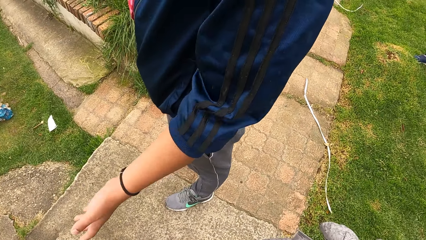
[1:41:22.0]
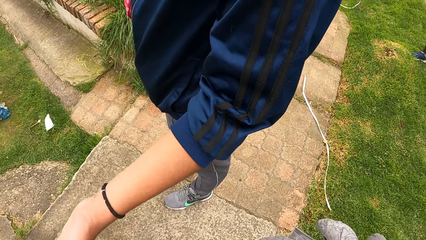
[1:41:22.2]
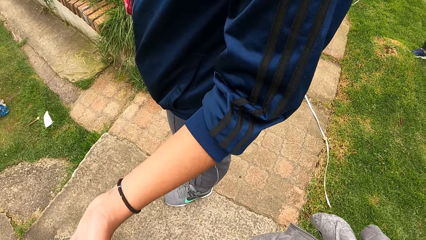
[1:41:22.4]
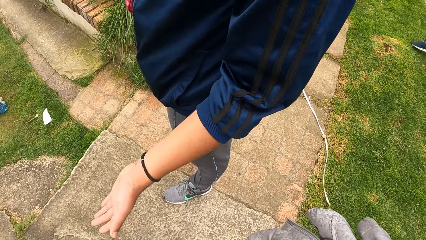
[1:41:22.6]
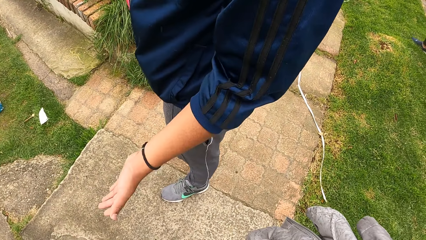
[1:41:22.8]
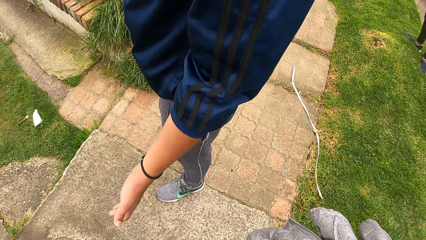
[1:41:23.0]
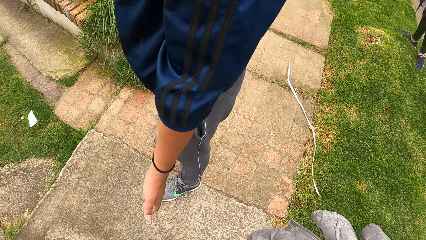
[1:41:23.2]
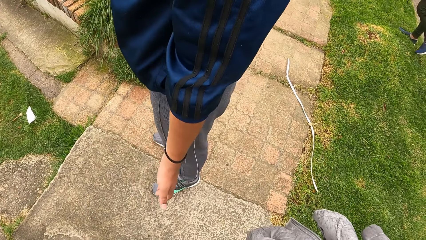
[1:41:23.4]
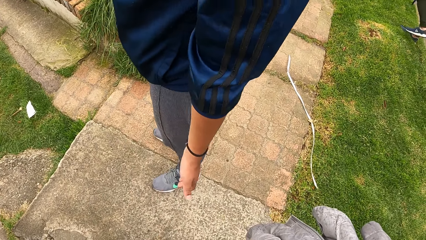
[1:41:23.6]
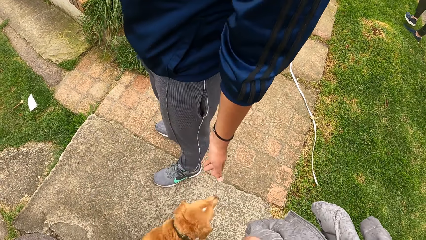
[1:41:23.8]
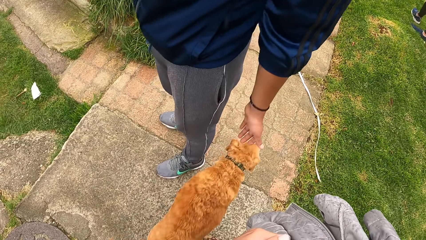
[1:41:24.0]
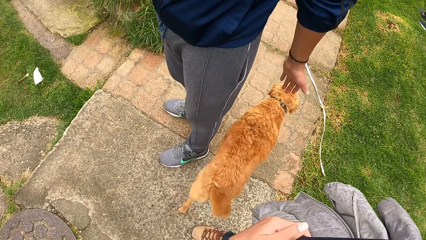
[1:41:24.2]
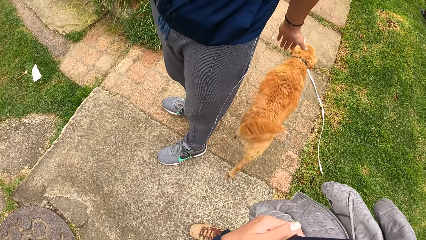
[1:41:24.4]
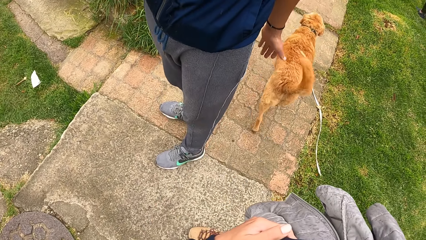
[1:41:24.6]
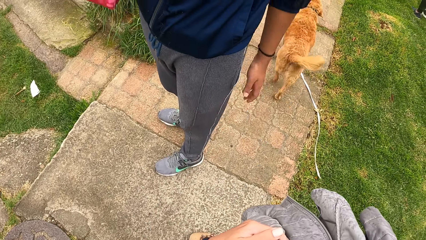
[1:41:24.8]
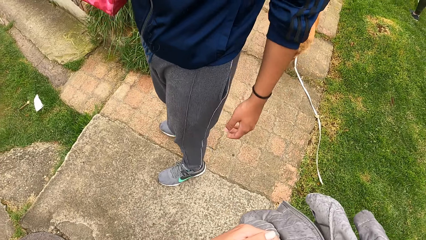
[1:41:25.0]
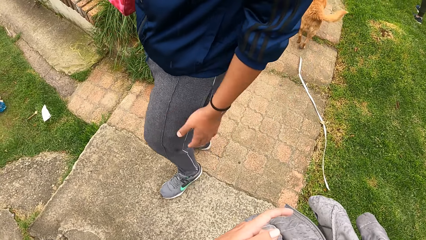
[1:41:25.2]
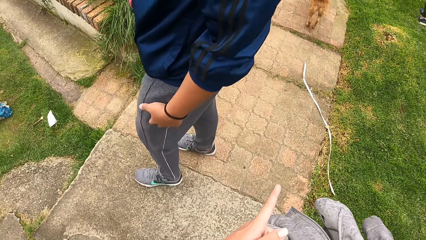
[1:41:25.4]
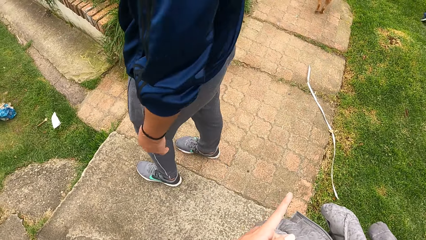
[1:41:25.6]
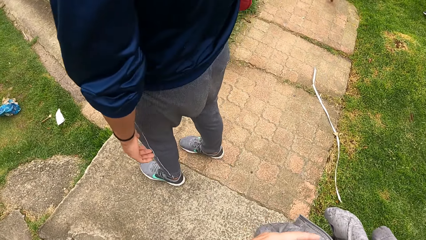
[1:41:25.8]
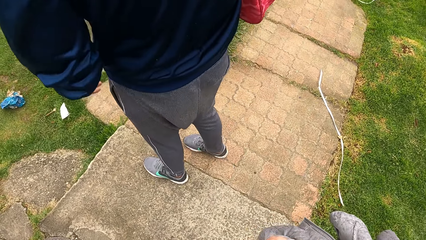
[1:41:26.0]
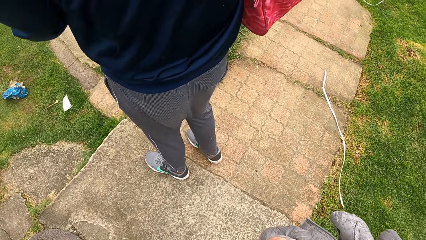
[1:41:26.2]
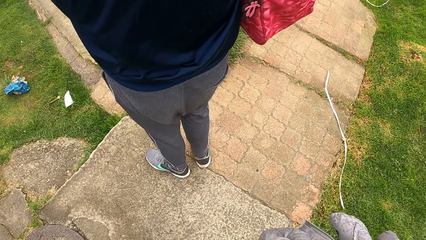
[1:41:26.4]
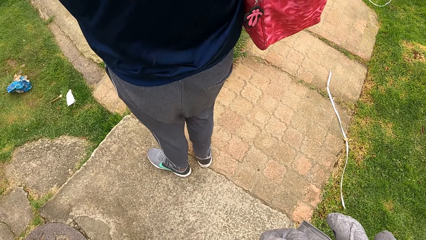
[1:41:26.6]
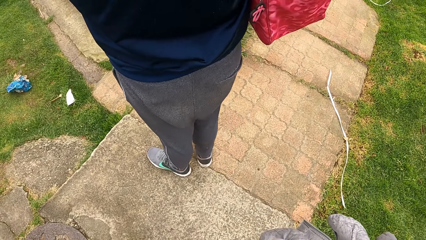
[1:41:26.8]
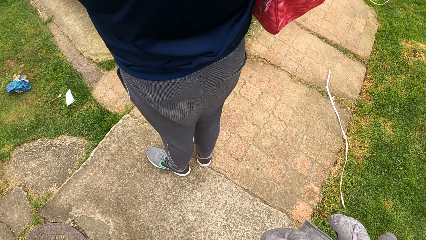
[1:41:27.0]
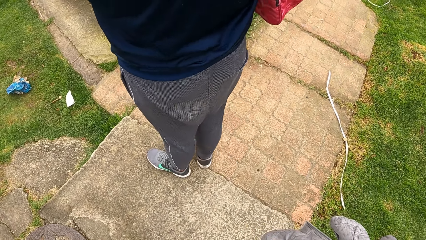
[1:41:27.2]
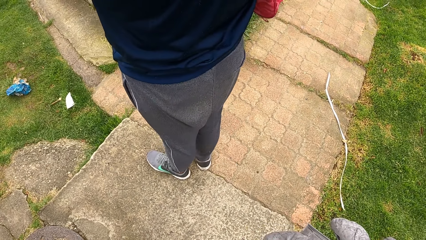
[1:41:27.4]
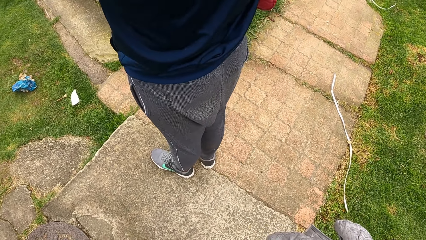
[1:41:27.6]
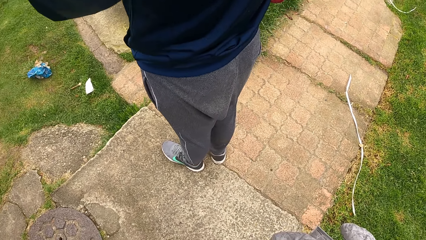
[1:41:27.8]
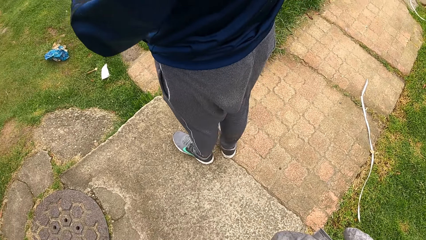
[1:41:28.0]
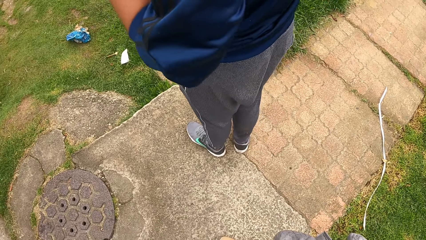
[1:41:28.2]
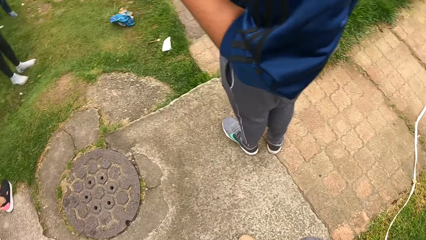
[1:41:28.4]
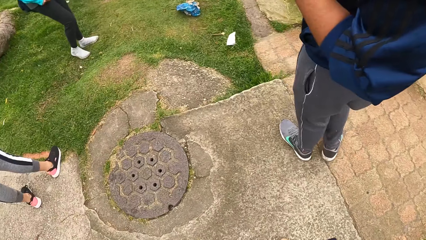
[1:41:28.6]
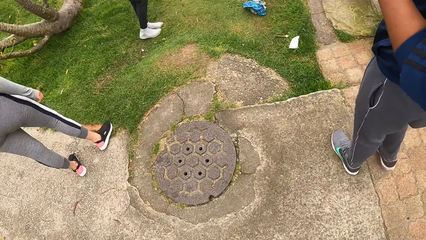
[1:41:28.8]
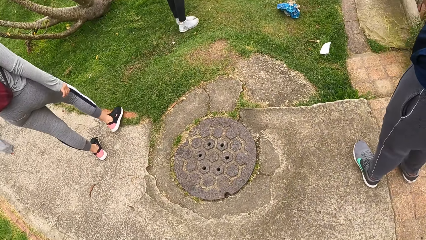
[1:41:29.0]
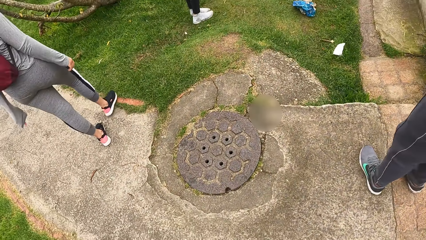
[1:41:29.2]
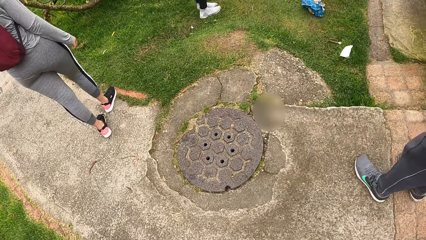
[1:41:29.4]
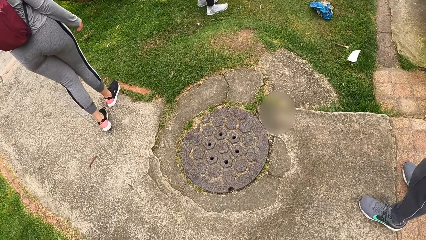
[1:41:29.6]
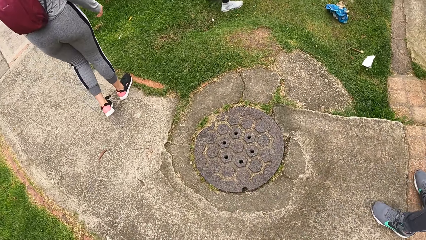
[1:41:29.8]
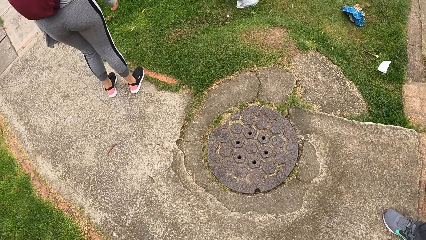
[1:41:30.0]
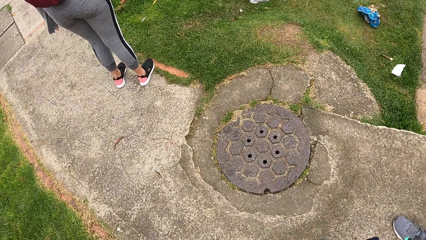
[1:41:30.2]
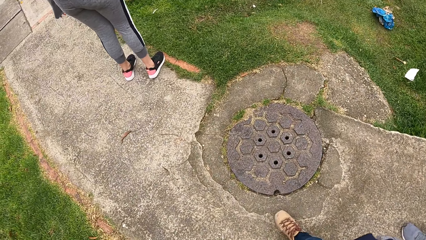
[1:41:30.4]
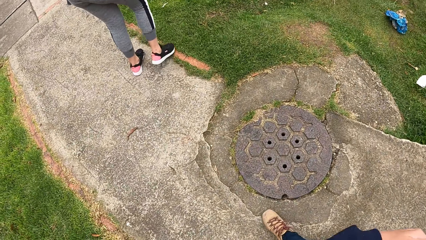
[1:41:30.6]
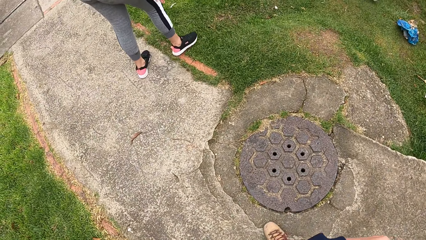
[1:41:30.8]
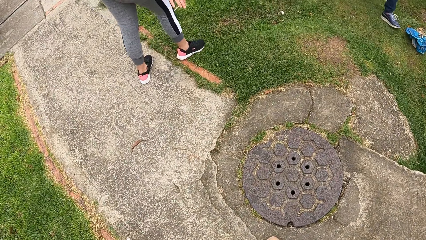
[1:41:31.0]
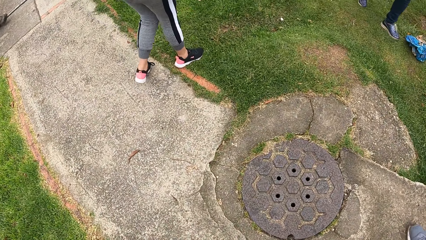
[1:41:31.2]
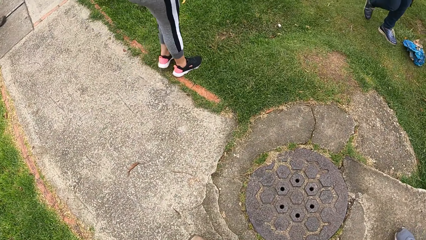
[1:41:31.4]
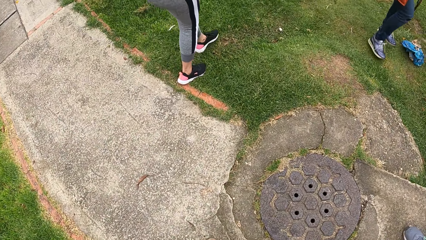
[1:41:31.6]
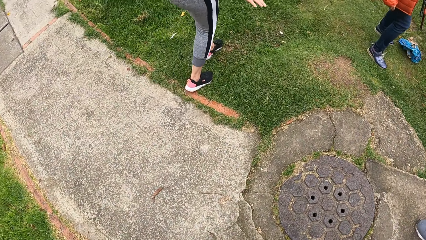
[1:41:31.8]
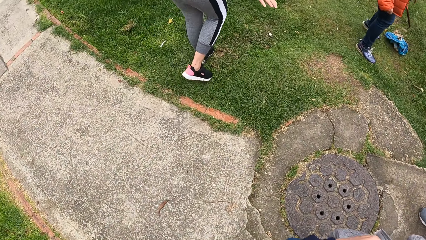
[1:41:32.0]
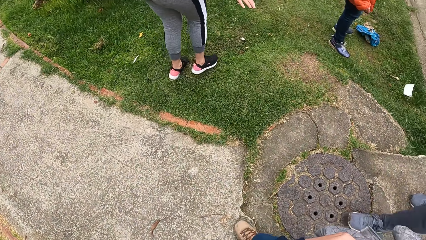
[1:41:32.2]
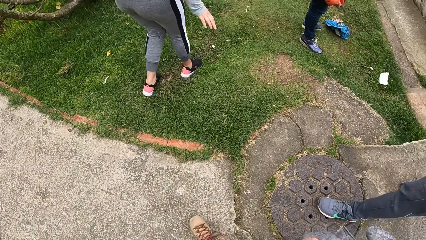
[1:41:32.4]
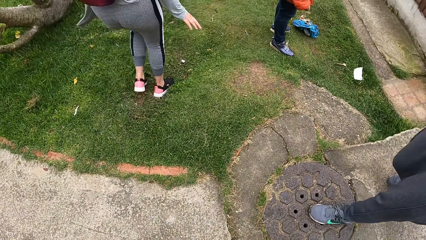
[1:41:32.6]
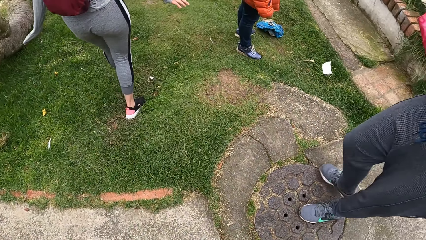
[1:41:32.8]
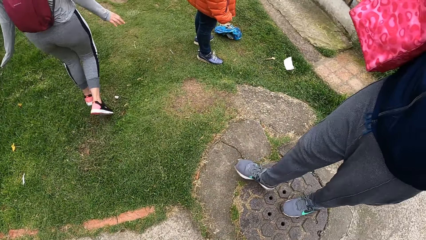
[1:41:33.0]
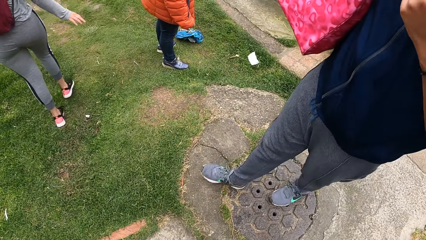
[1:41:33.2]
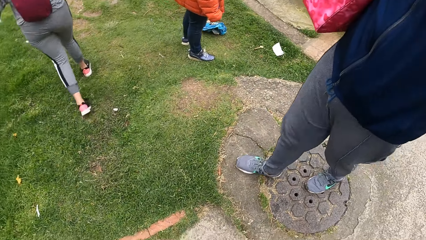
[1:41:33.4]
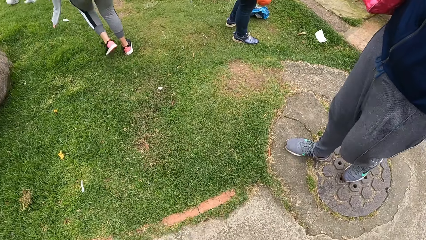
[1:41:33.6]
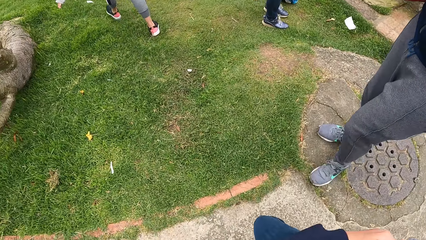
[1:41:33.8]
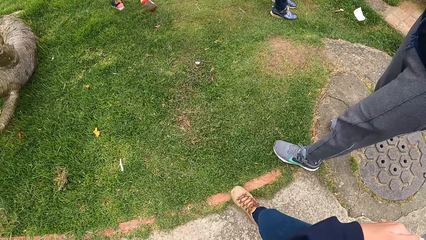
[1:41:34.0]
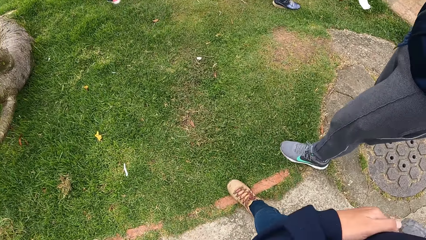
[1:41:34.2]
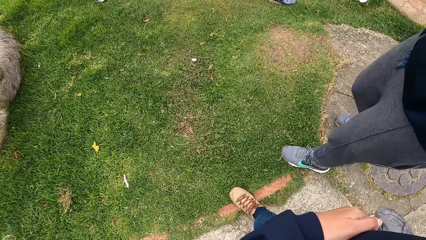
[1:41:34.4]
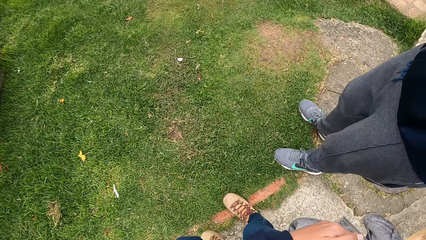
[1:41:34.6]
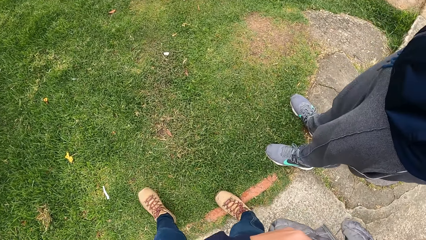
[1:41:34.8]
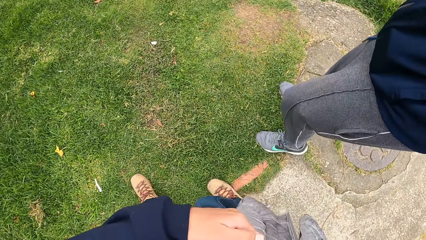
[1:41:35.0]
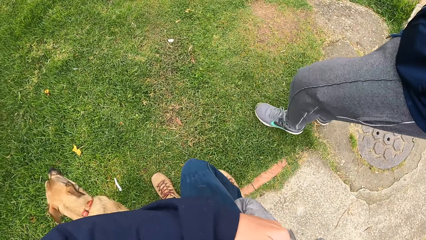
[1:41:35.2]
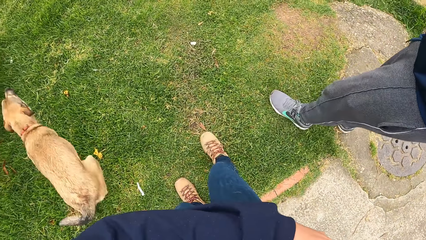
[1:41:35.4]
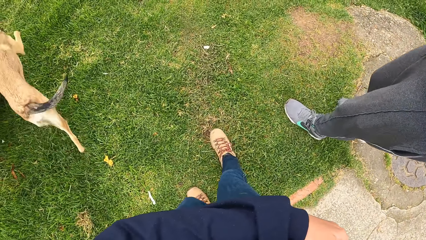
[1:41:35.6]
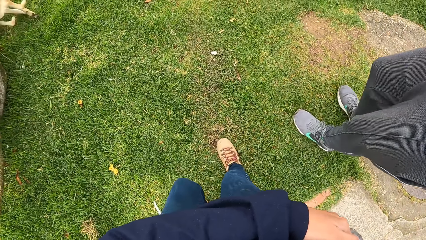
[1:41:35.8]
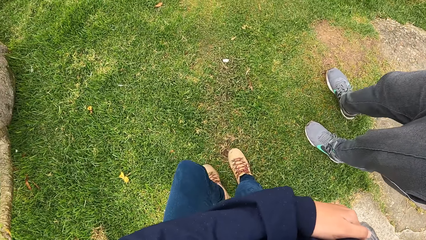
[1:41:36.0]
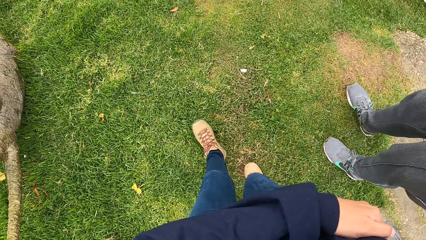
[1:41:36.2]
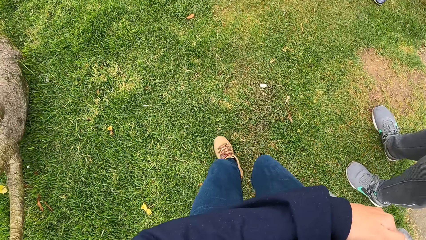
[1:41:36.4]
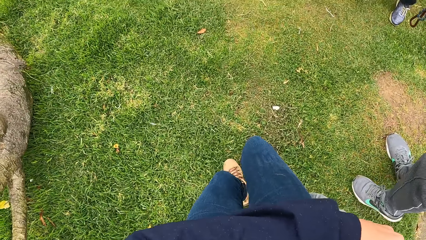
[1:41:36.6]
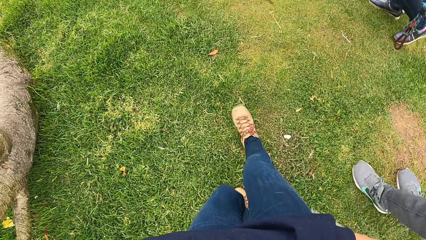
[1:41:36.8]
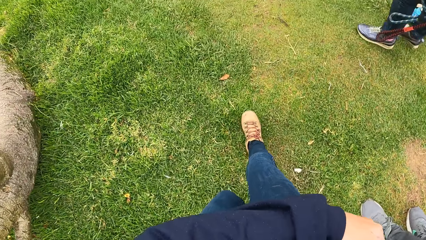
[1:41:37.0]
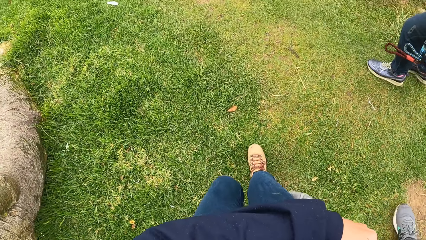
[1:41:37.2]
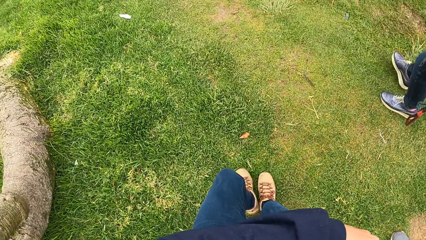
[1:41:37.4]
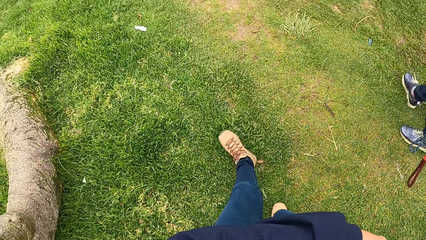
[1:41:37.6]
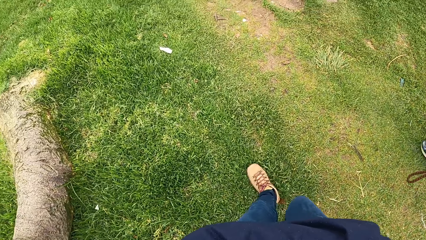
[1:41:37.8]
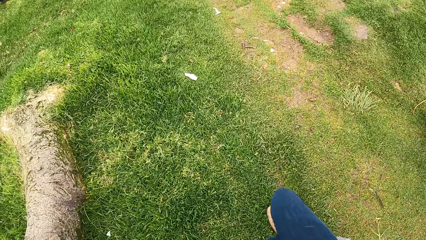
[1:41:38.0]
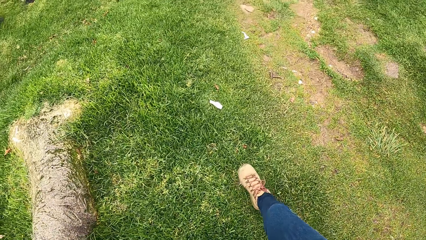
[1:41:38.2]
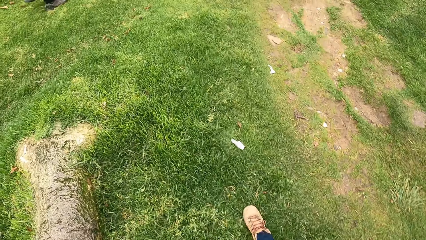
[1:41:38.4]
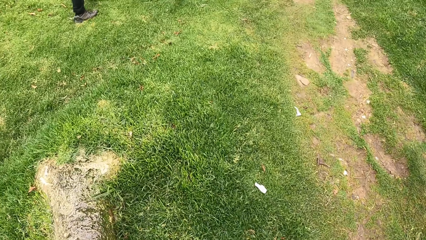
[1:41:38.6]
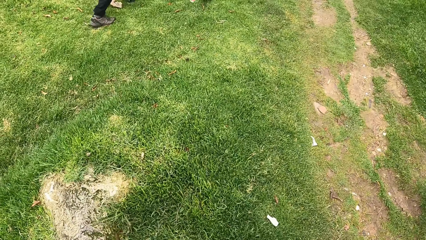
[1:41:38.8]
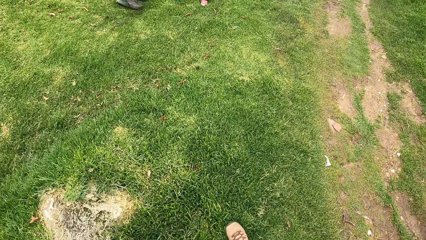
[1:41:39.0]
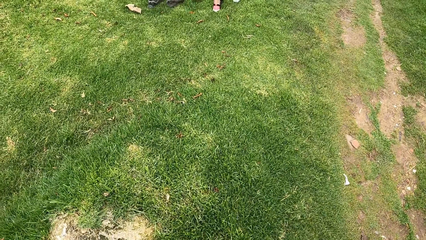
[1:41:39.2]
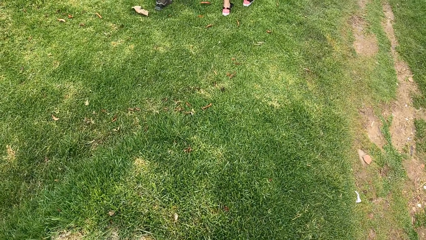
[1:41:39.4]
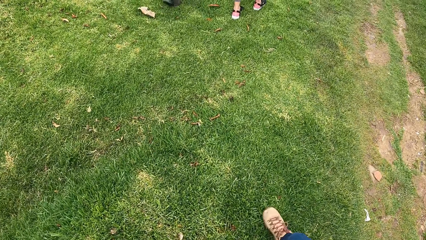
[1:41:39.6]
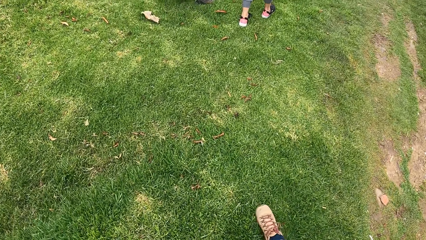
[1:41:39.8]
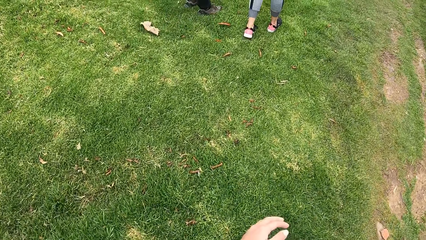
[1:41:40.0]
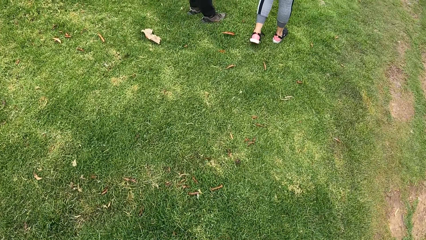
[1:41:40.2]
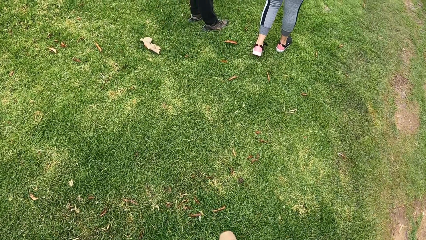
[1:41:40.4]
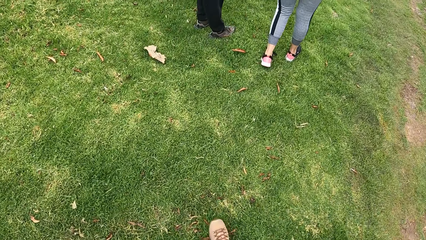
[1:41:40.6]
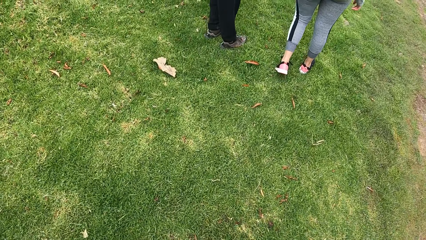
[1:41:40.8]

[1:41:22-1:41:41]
The man moves his hands. The lady walks on the grass. The camera wearer walks on the grass.
